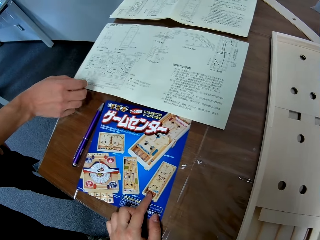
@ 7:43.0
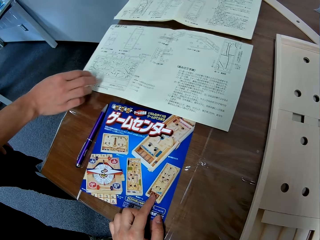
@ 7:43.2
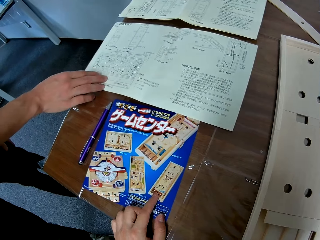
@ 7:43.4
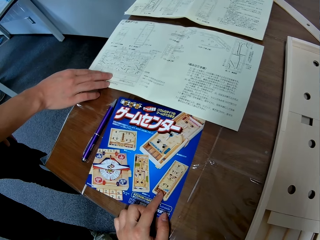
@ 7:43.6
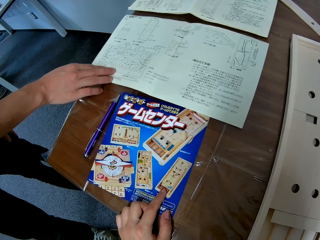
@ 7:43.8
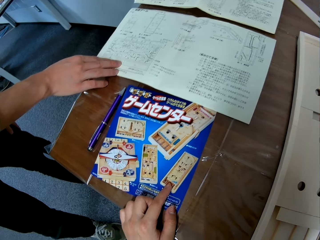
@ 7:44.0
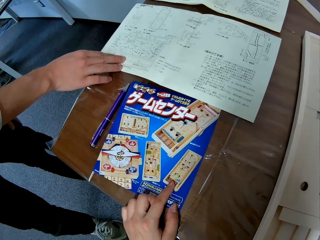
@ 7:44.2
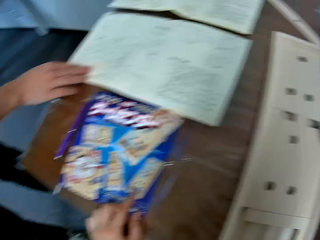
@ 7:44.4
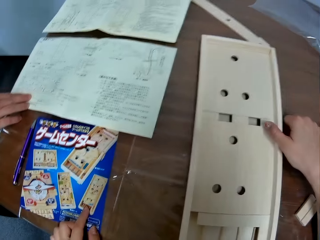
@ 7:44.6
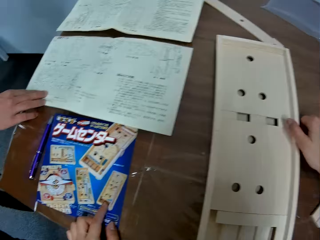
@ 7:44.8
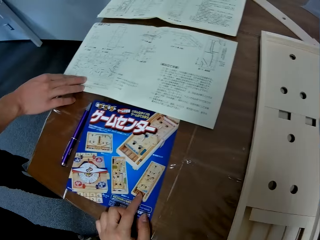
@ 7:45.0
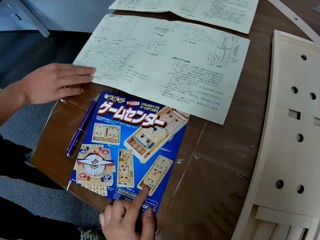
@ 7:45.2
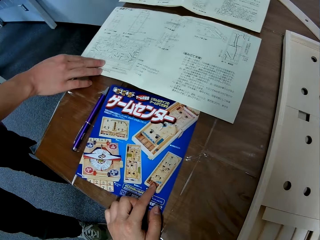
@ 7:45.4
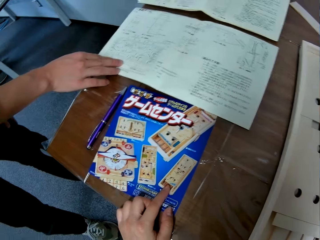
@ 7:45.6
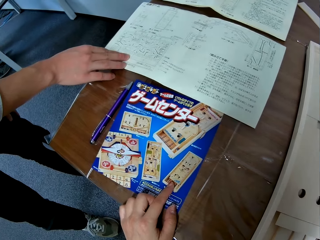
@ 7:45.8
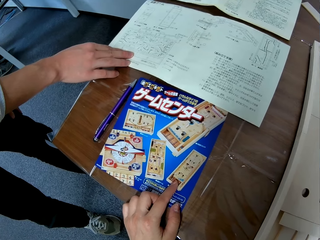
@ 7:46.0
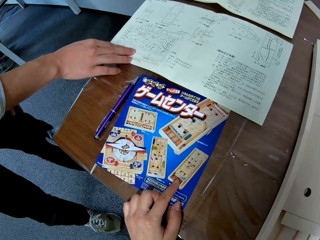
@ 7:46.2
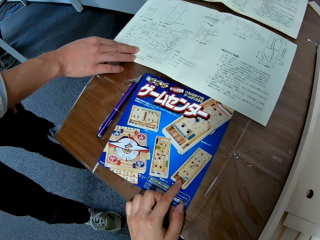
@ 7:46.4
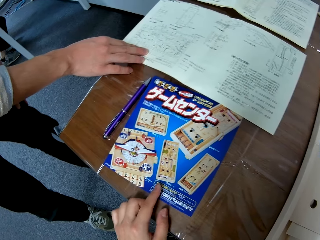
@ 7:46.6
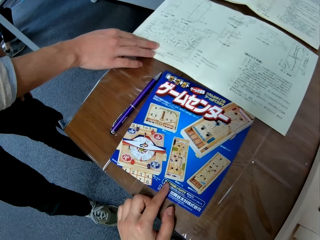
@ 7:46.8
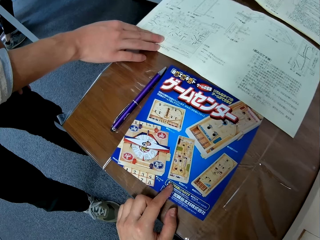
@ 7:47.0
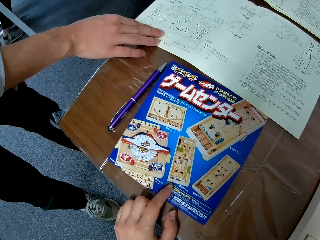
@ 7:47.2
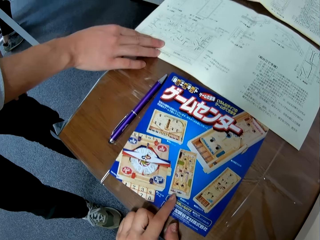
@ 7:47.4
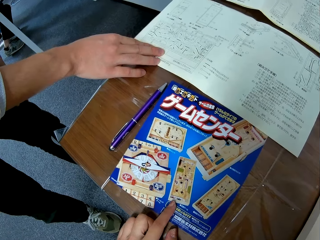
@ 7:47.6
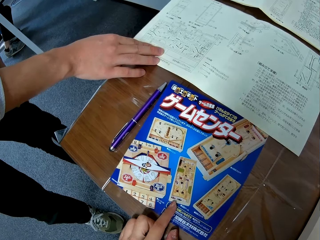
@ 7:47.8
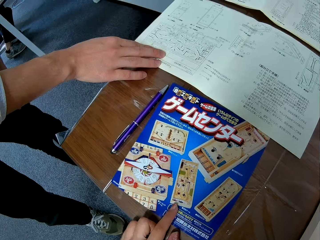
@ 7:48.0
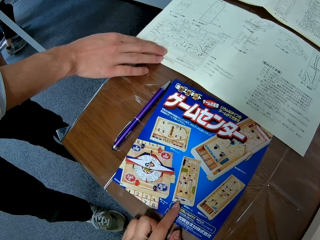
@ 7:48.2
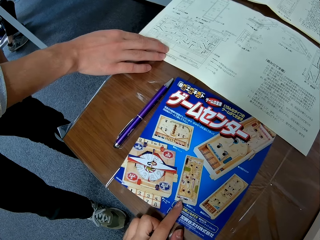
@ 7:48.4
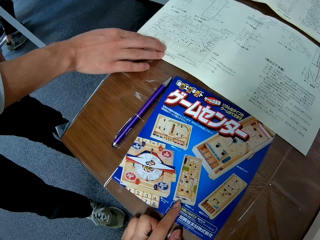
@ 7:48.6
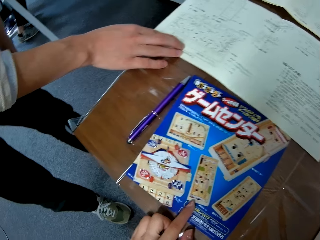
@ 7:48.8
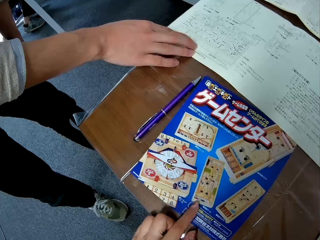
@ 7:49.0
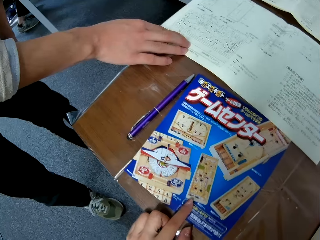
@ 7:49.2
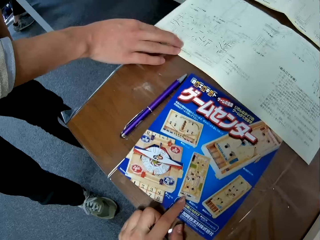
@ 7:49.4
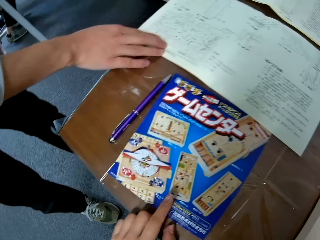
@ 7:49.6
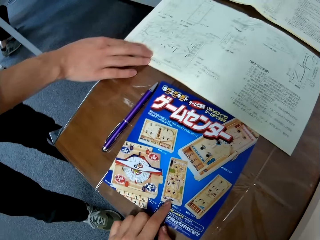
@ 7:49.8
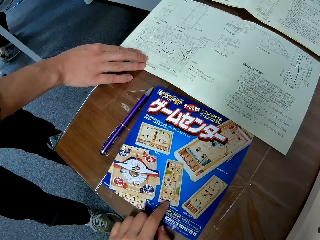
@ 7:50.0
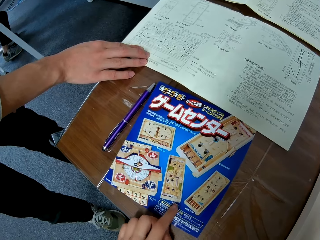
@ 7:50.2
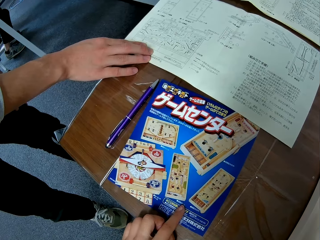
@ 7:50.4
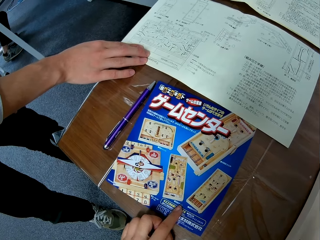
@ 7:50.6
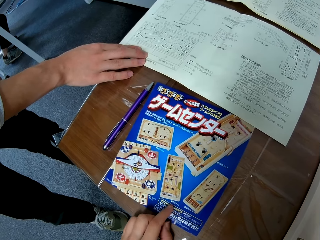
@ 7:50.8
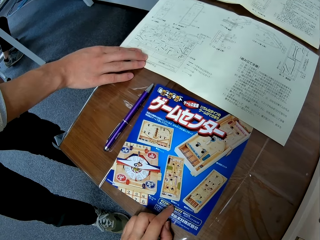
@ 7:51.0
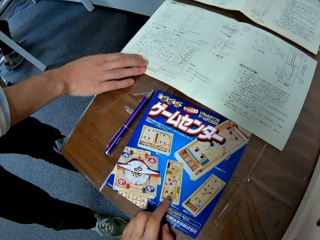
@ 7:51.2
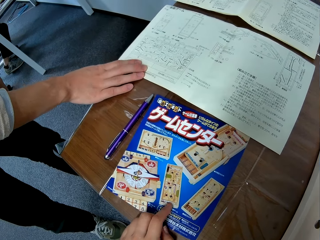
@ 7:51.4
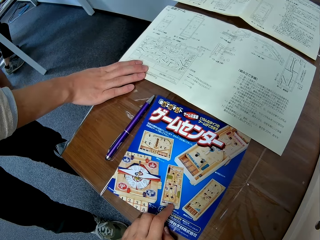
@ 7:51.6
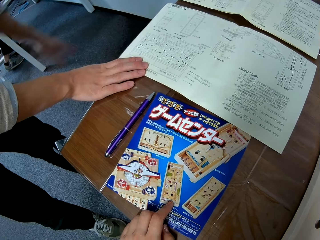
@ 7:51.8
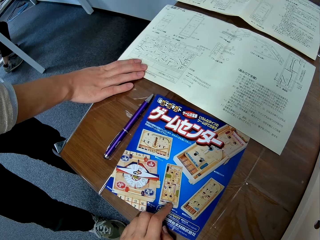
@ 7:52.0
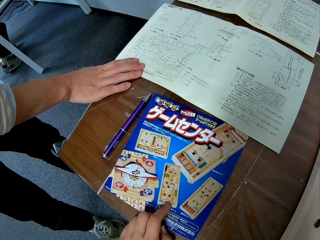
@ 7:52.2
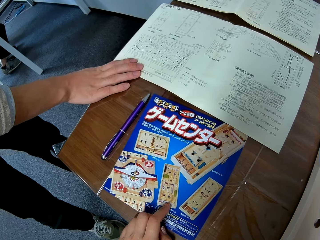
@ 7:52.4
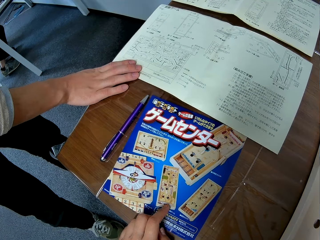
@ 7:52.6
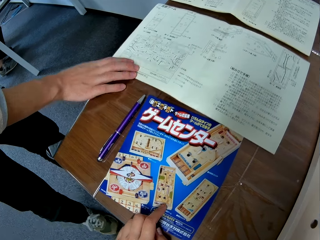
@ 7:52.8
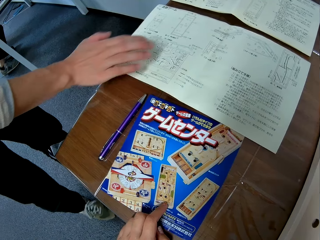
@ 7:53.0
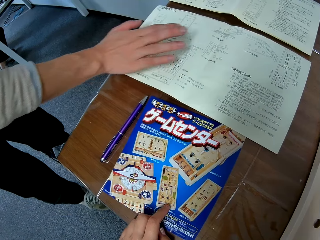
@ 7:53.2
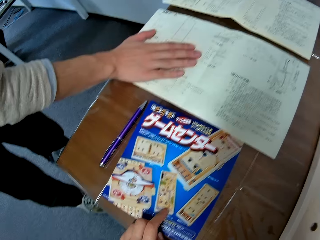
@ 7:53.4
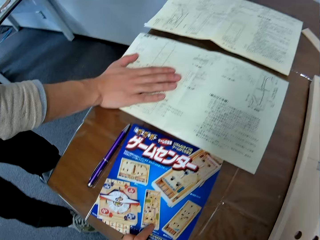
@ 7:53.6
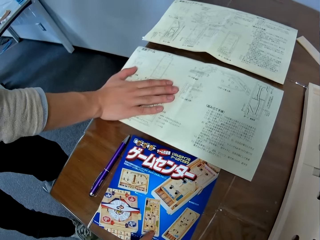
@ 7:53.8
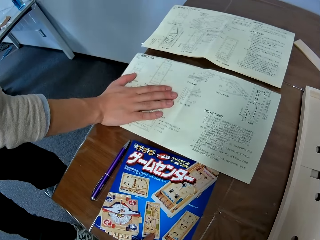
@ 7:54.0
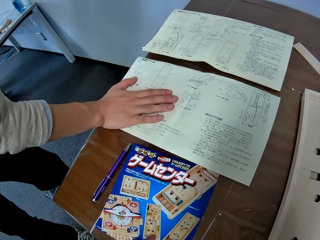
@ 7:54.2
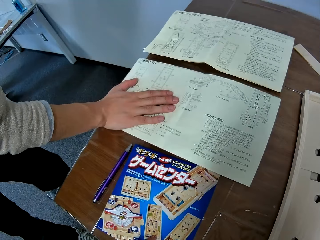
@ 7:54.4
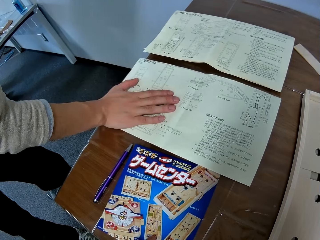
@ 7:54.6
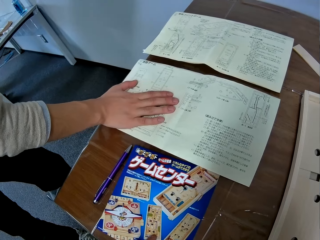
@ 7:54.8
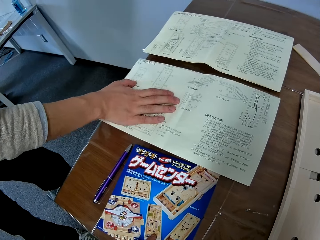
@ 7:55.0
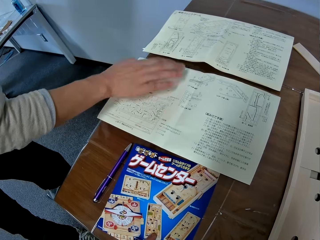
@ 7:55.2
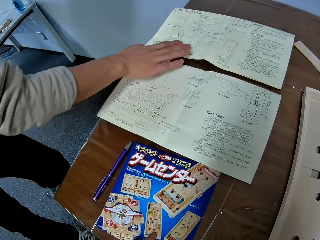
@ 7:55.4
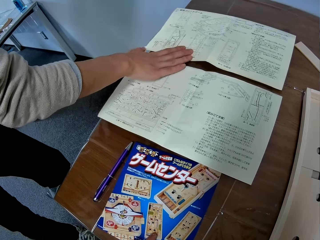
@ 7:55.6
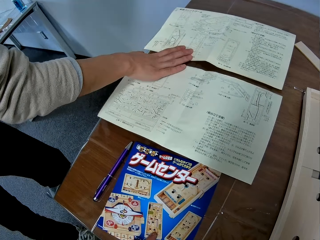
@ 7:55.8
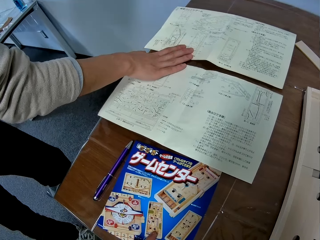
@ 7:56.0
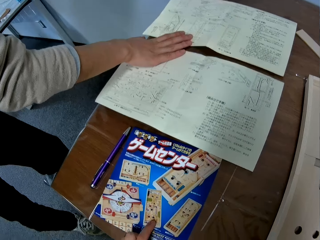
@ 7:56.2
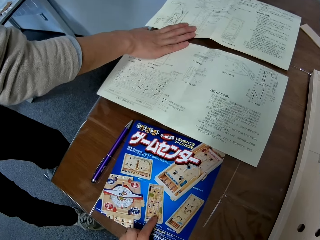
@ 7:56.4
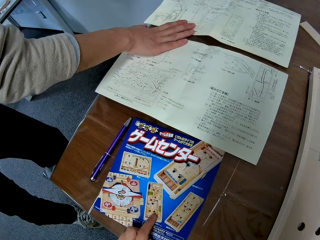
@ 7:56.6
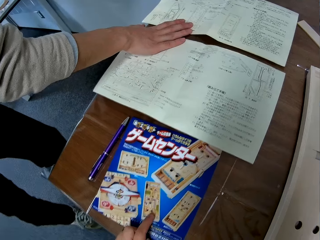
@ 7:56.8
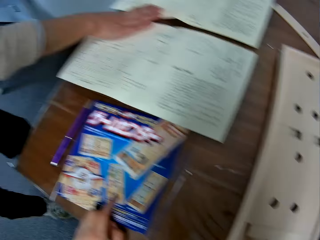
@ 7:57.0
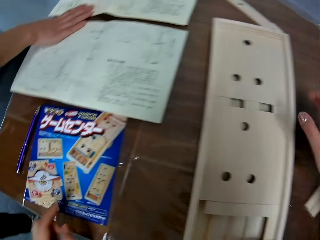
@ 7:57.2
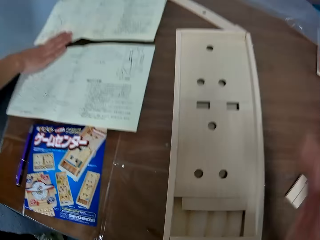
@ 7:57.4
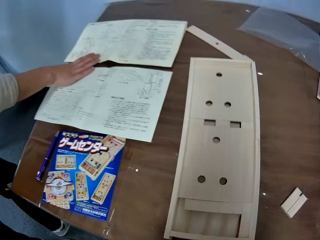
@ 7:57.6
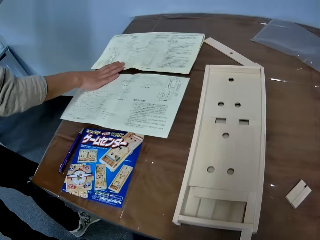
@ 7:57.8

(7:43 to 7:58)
A man looks at the sketch. The camera wearer looks at the sticker and points at the flyer on the table. The man places his right hand on the paper on the table and moves his right hand on the paper.

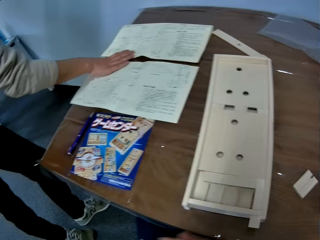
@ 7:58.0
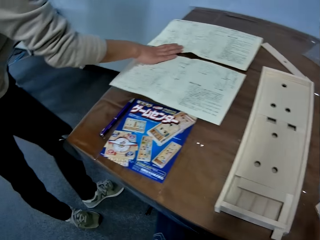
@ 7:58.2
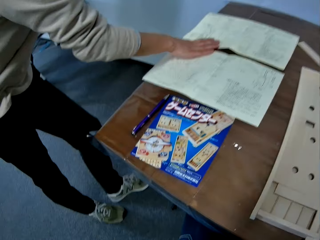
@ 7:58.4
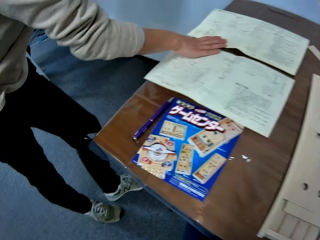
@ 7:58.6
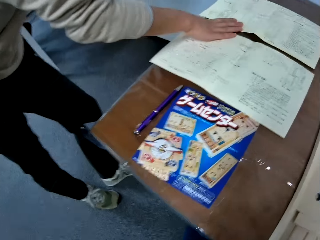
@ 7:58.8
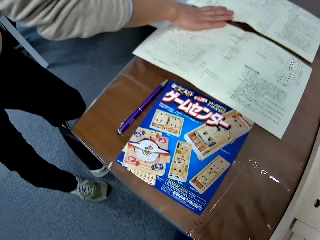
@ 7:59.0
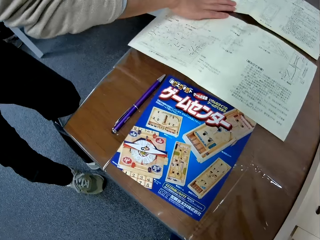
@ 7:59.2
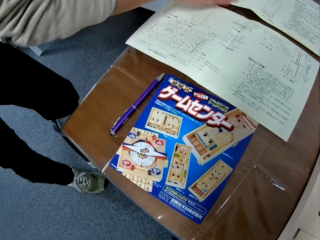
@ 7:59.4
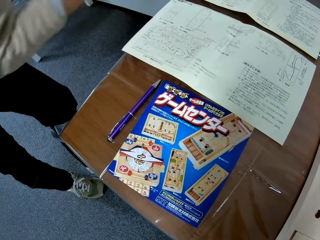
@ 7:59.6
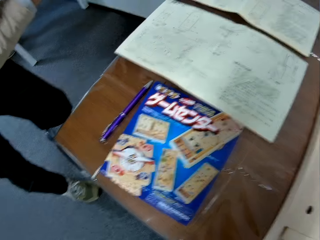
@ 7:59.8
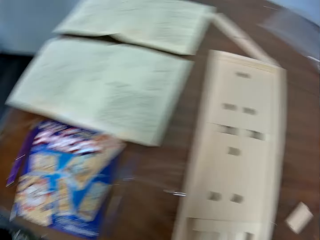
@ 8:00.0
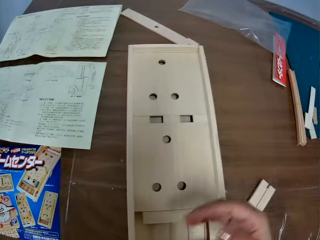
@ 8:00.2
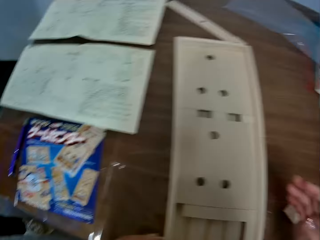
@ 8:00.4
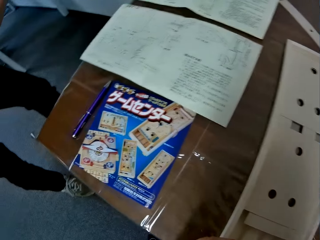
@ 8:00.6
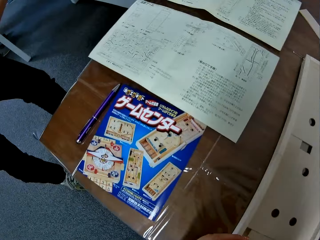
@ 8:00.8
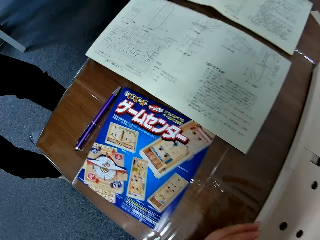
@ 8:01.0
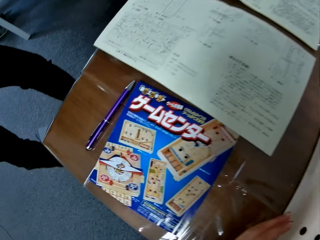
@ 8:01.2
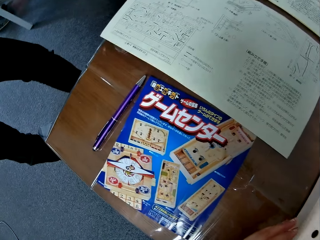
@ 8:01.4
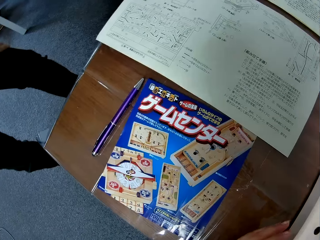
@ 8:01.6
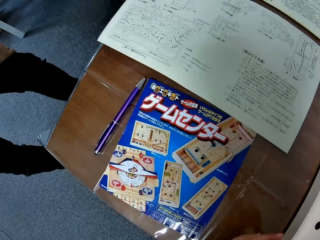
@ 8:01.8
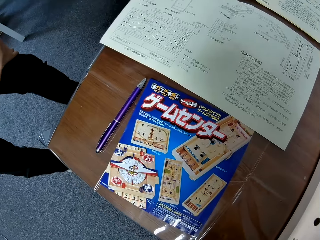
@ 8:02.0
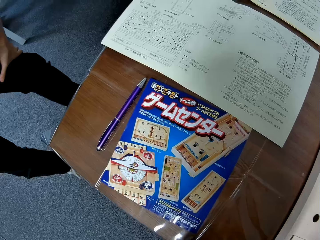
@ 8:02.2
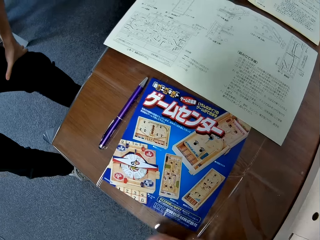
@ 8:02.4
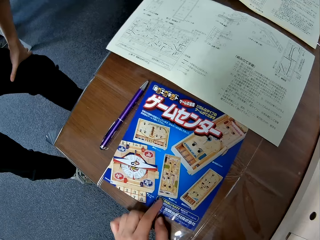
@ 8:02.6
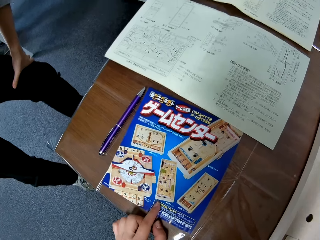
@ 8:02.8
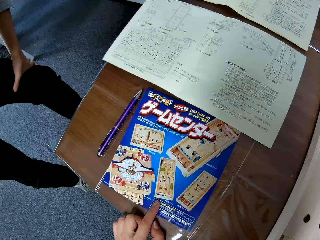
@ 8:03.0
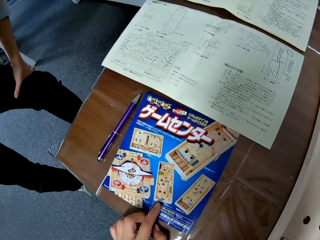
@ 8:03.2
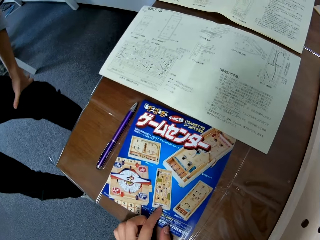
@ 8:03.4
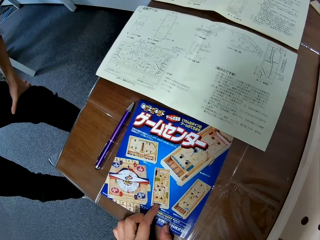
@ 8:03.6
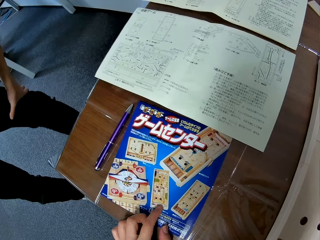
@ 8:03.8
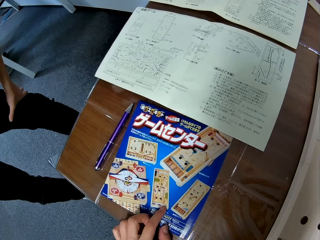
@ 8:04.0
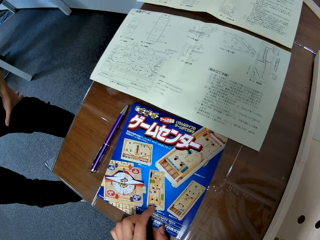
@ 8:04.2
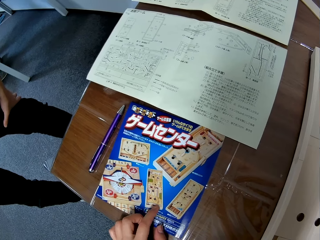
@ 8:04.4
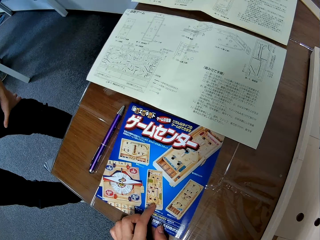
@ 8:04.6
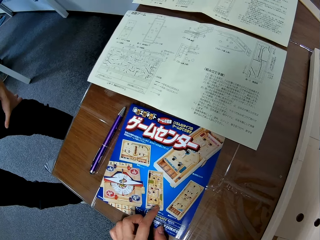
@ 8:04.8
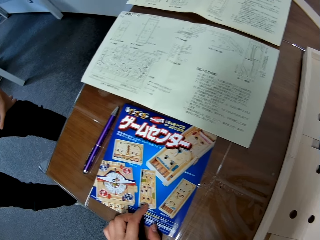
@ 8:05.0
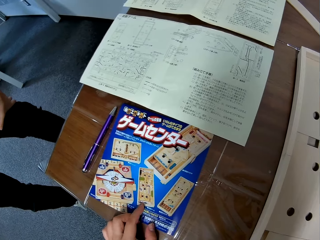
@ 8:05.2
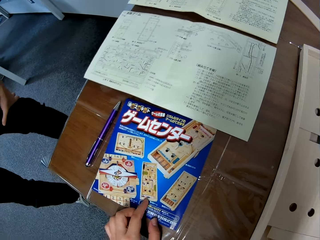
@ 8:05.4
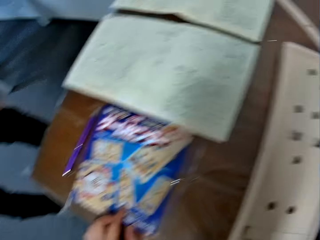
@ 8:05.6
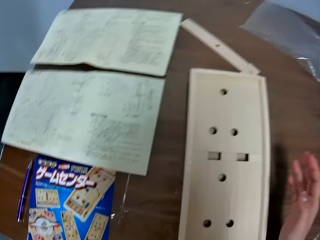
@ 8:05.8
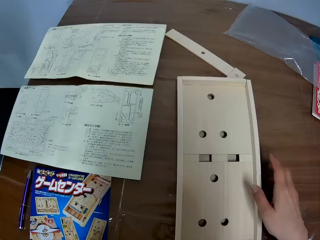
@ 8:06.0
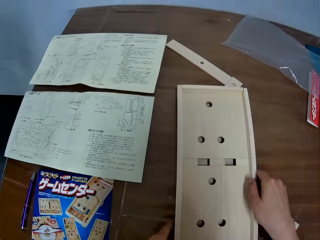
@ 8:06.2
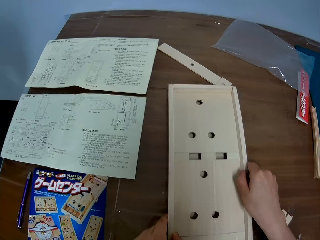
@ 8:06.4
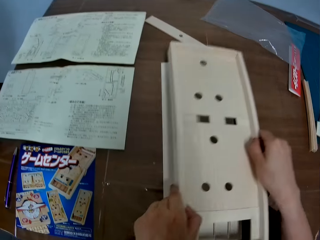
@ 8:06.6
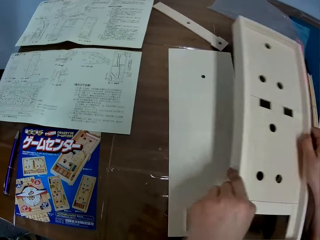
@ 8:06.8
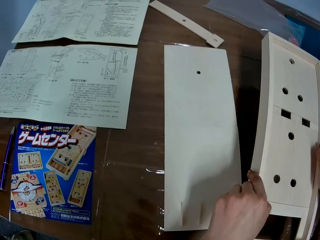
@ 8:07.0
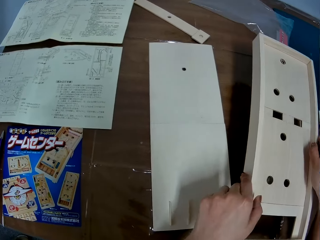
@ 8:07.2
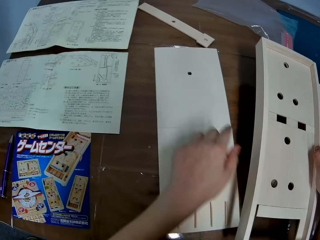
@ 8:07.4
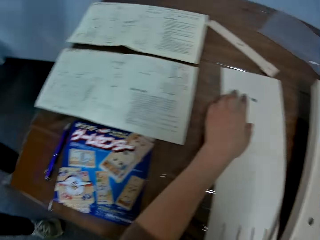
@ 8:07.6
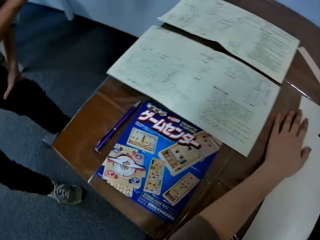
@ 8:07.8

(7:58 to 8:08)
The camera wearer points at the flyer on the table and looks at the sticker. They disassemble the wooden boards on the table and move something.
